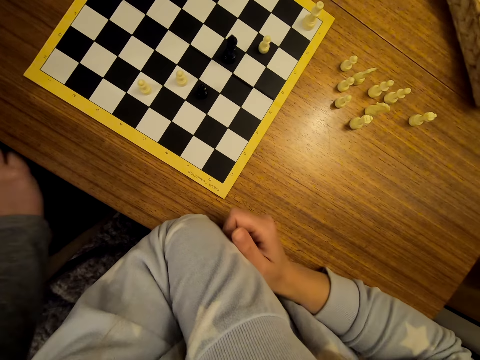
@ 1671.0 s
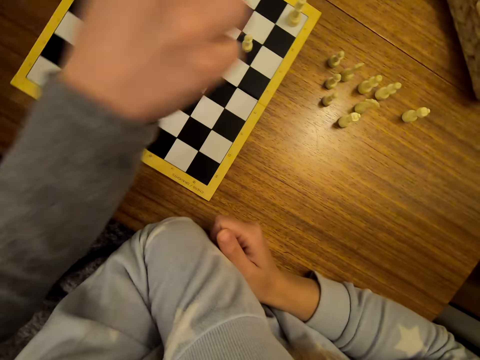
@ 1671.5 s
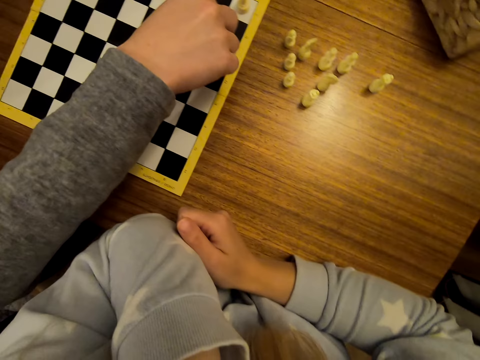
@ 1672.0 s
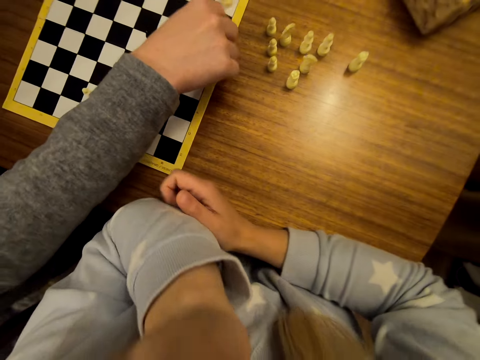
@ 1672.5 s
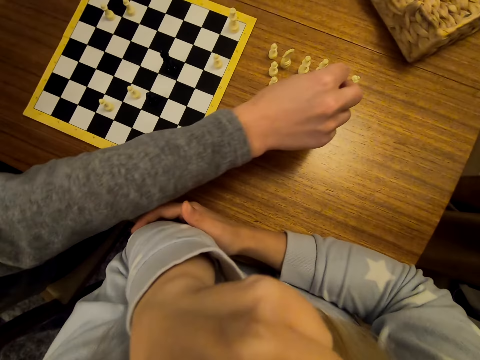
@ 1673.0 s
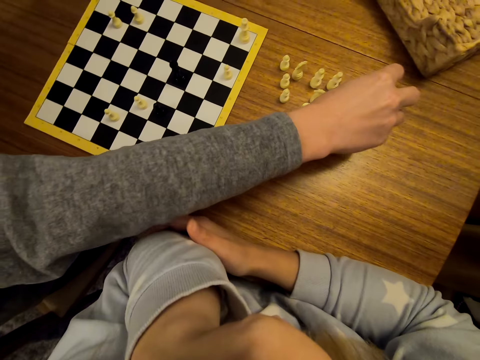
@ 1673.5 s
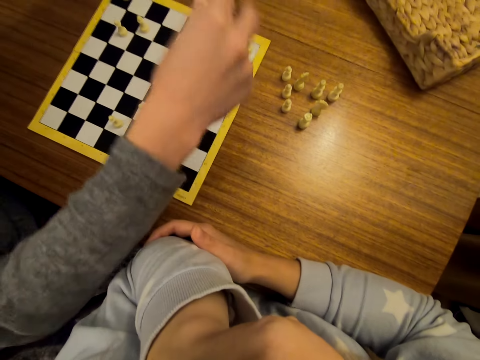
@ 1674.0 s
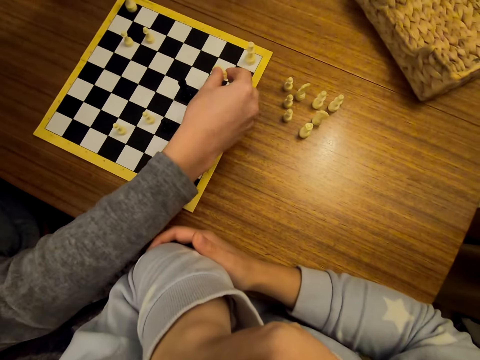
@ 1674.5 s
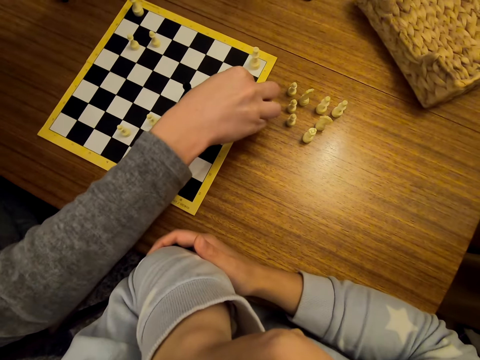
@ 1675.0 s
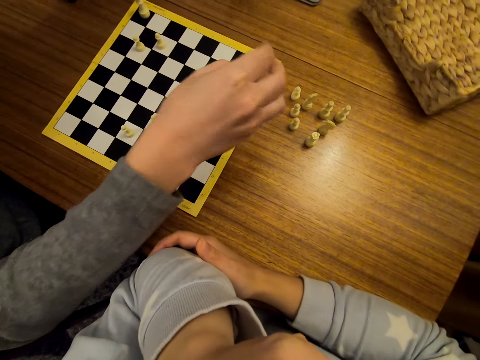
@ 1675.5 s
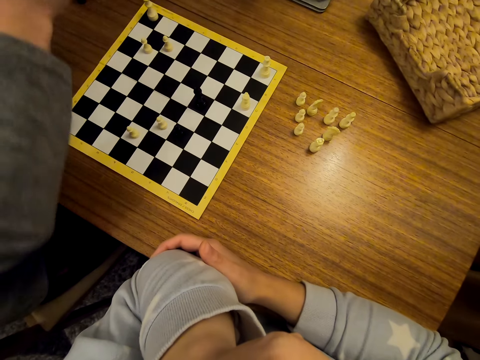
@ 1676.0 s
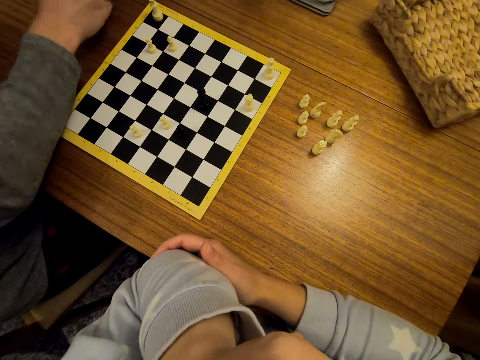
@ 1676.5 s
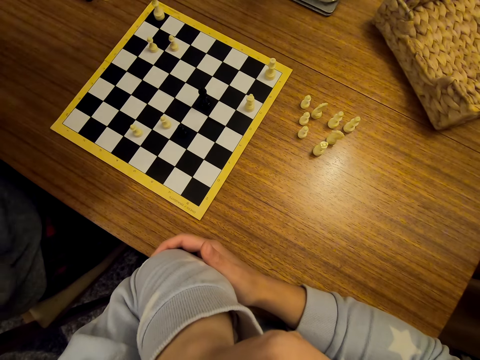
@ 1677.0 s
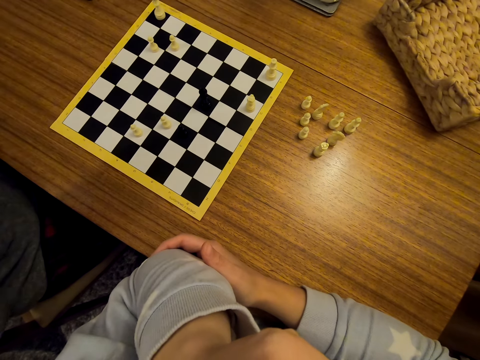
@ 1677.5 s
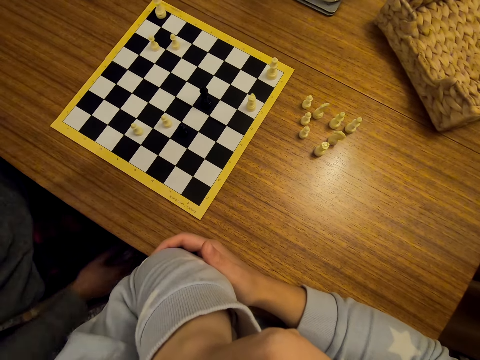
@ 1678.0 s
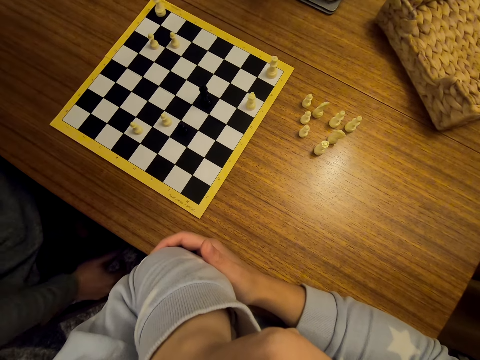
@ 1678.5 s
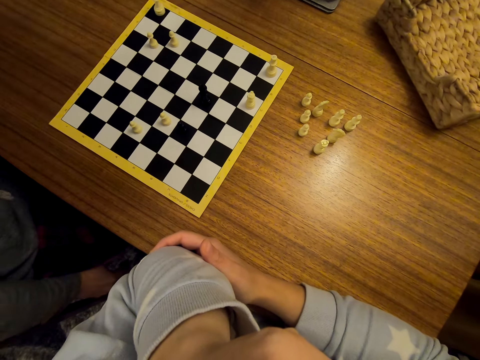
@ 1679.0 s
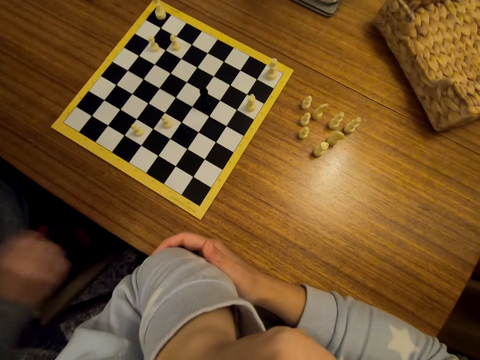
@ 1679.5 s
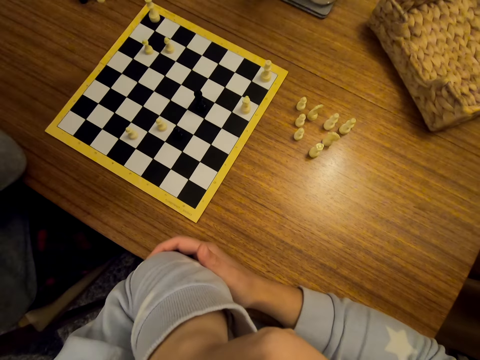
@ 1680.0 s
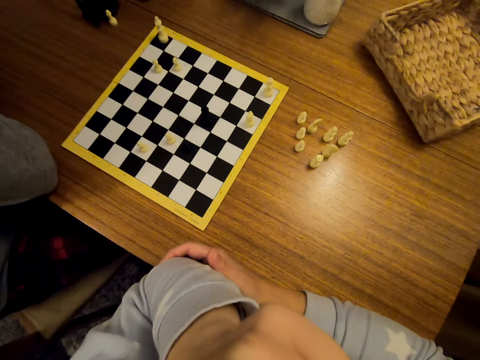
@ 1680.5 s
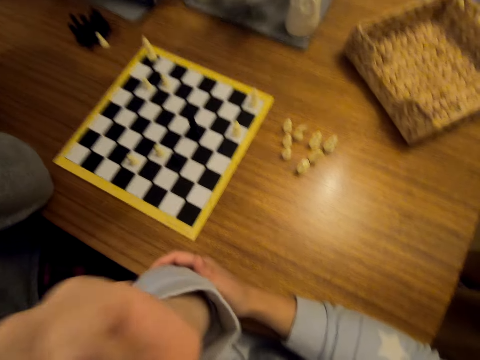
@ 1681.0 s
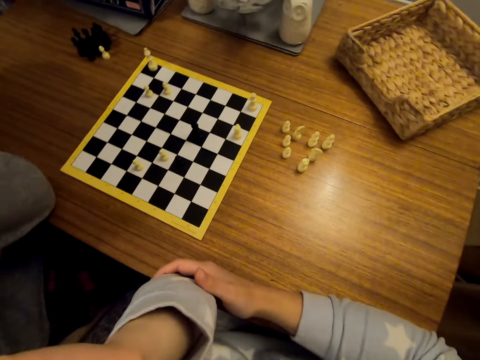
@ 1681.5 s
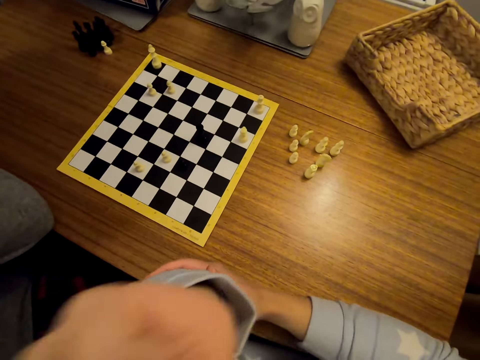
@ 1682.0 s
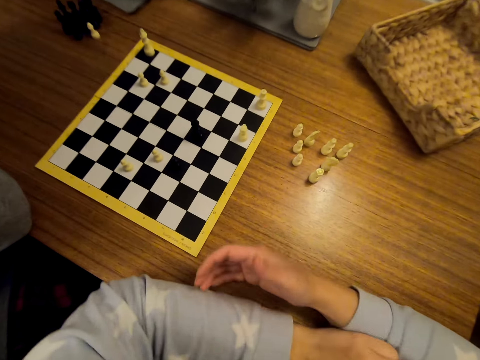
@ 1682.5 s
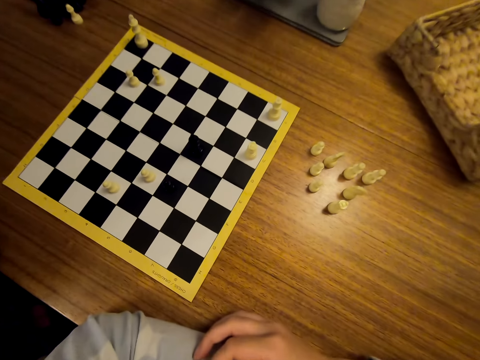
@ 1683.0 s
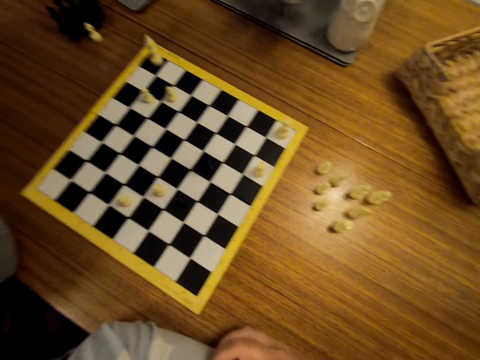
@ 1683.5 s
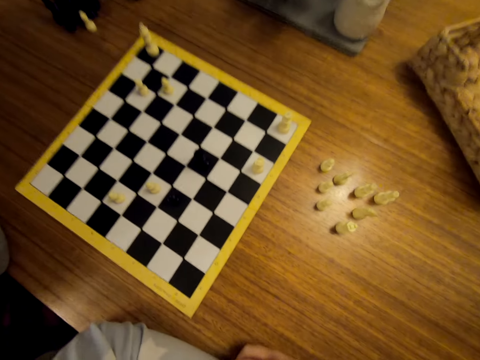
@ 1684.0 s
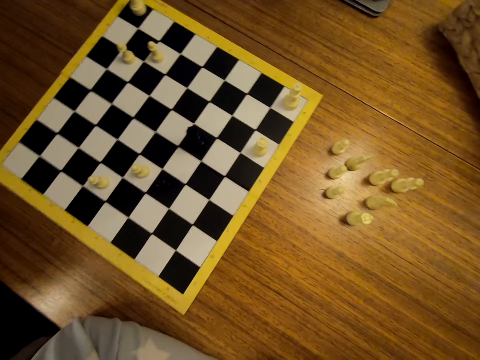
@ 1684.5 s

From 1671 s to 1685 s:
The camera wearer moves pawns on the chess board. They stare at the chess. A man shifts a chess piece on the chessboard. The man changes a chess piece on the board with a piece from the table. The man drops the piece on the table. The man stares at the chess. The camera wearer stares at the chess.

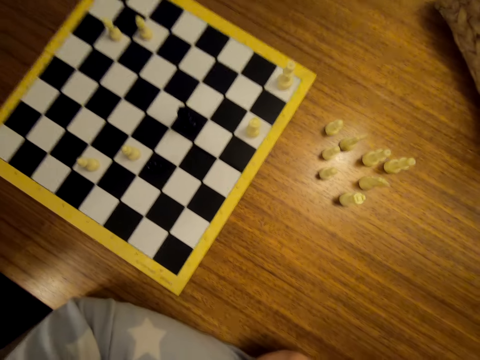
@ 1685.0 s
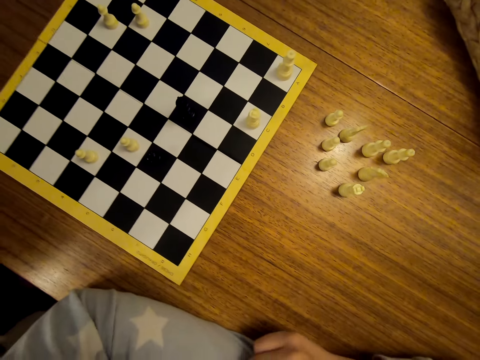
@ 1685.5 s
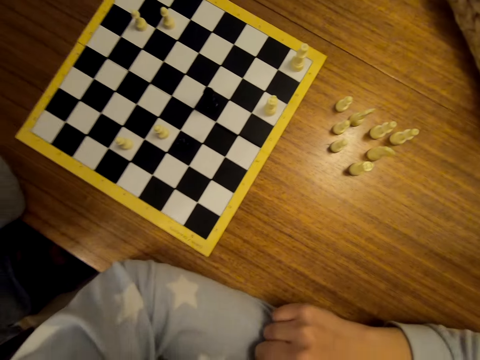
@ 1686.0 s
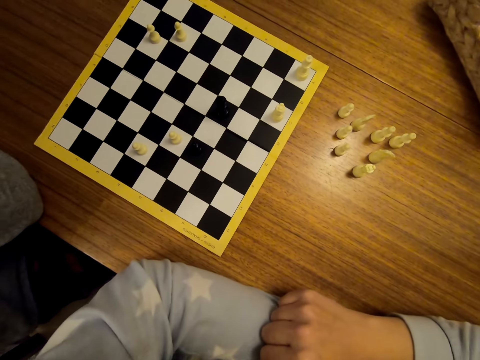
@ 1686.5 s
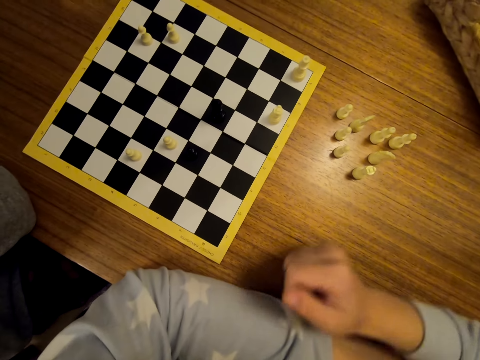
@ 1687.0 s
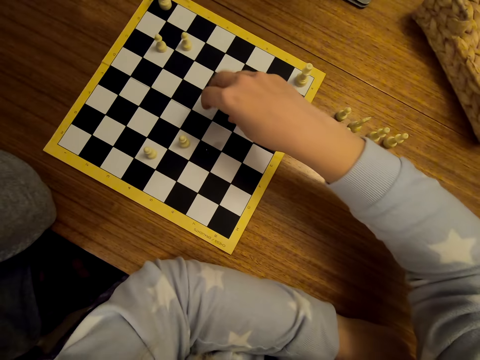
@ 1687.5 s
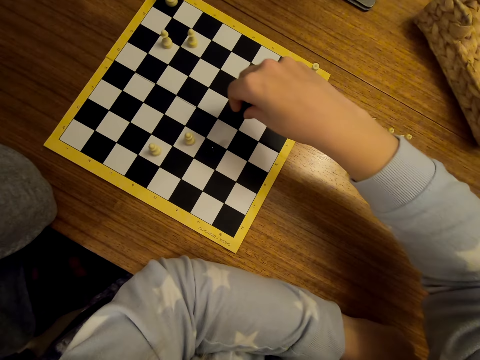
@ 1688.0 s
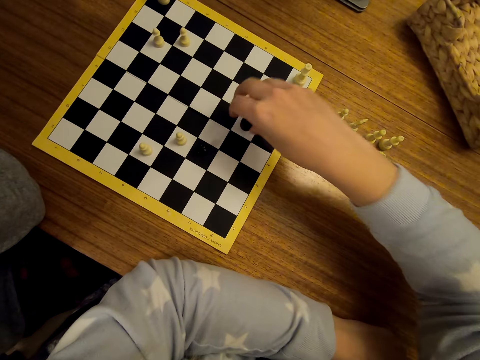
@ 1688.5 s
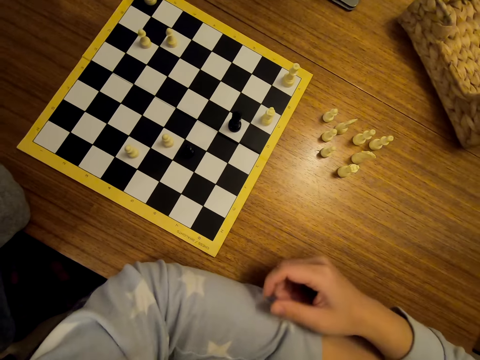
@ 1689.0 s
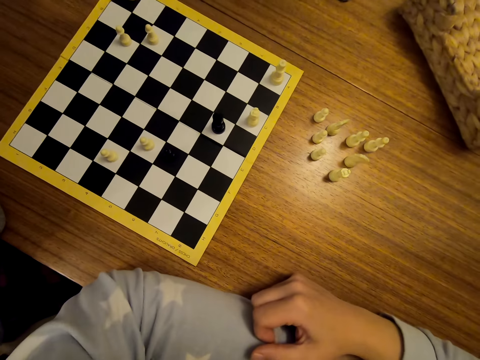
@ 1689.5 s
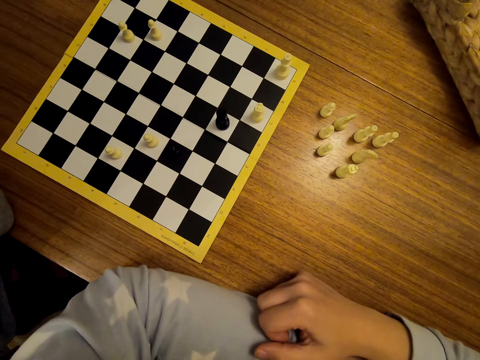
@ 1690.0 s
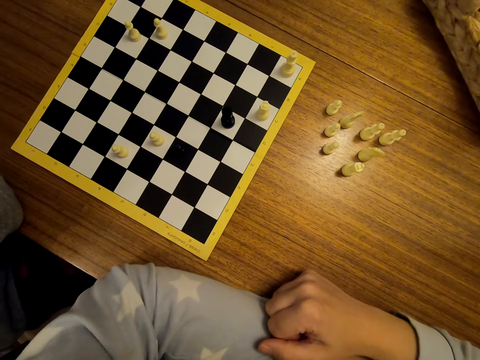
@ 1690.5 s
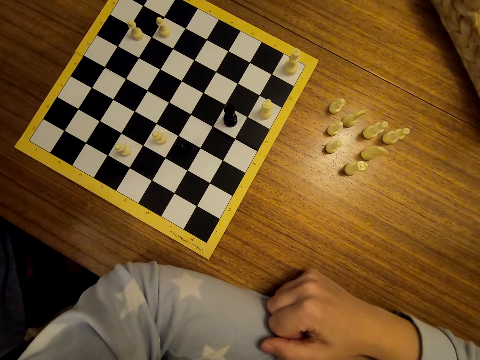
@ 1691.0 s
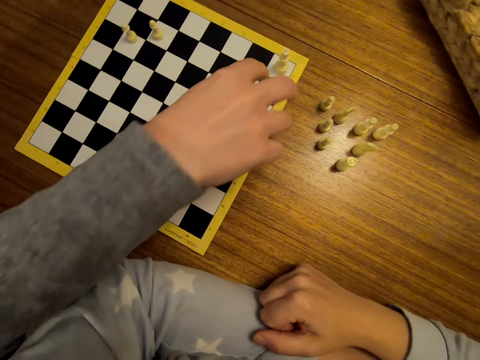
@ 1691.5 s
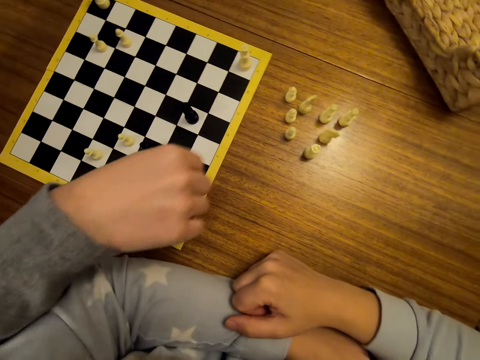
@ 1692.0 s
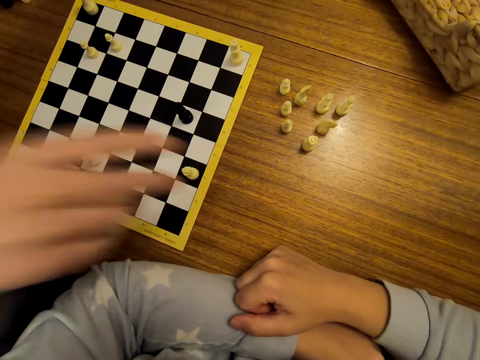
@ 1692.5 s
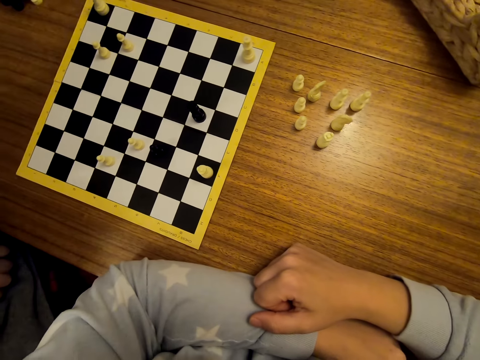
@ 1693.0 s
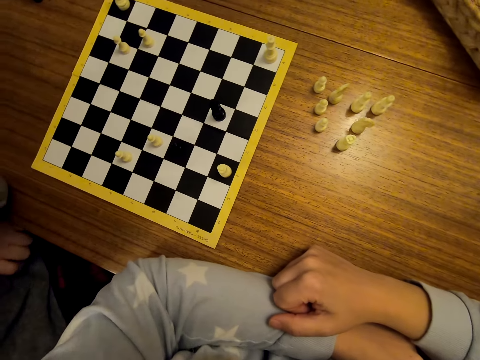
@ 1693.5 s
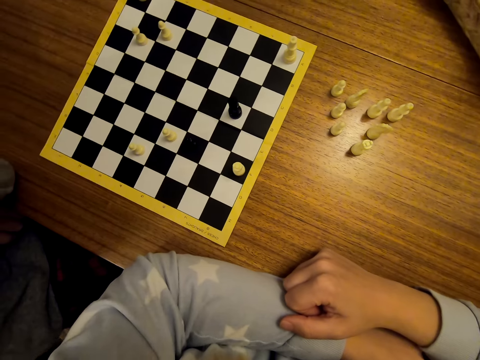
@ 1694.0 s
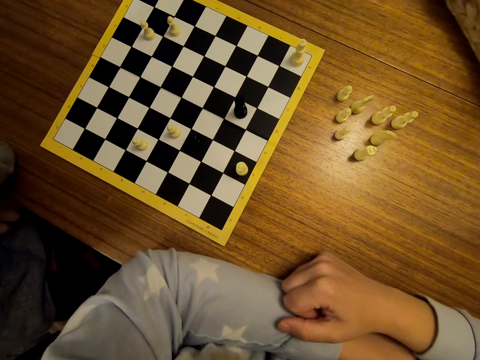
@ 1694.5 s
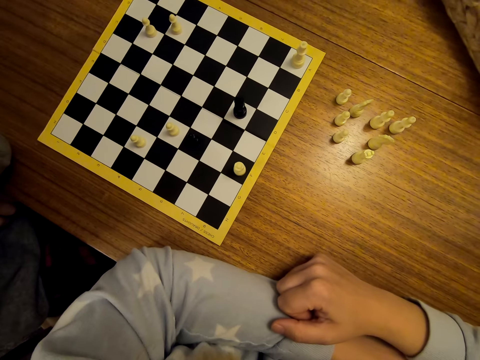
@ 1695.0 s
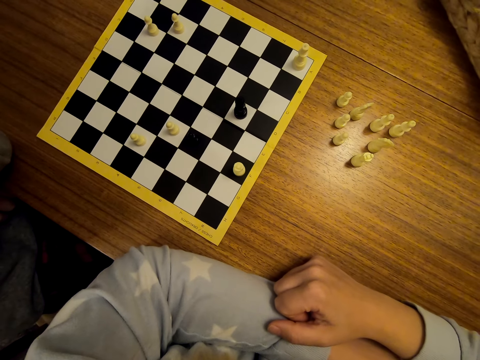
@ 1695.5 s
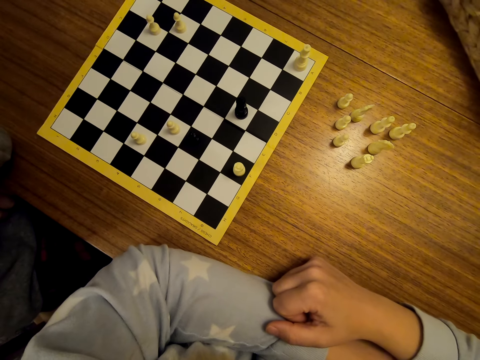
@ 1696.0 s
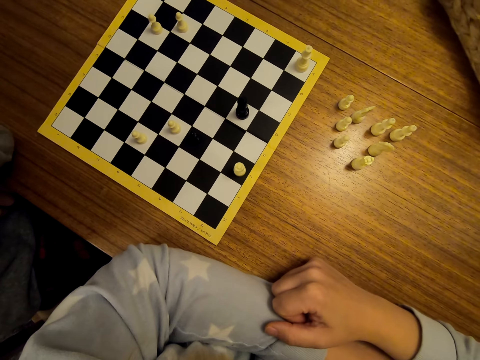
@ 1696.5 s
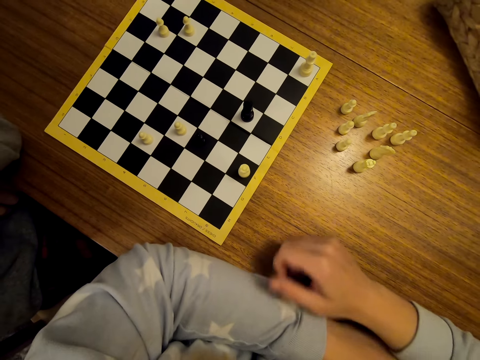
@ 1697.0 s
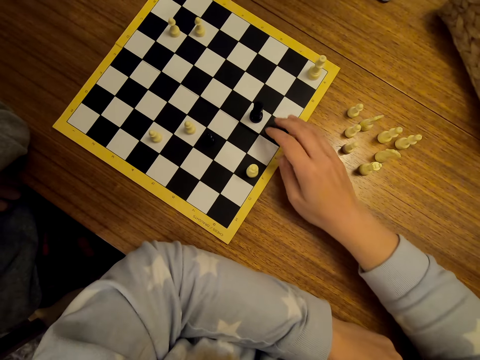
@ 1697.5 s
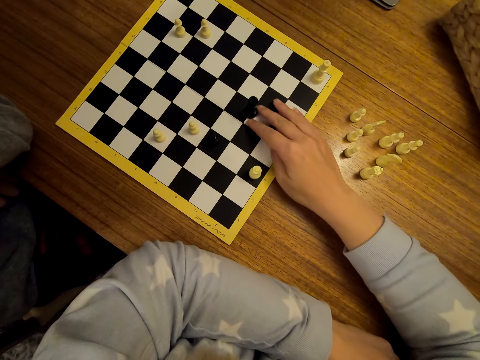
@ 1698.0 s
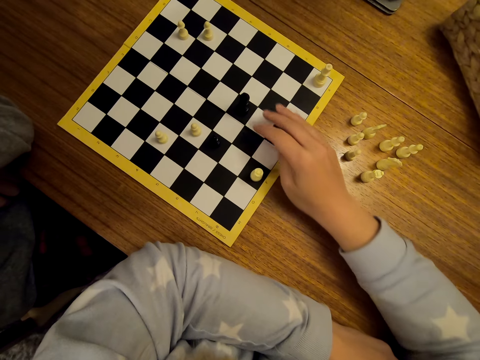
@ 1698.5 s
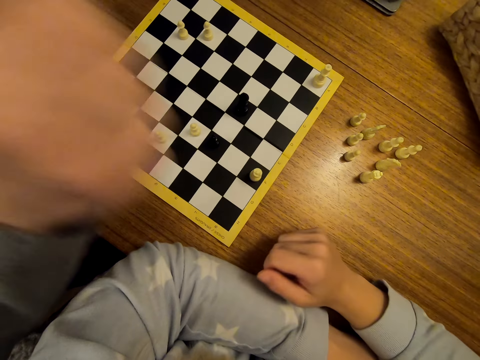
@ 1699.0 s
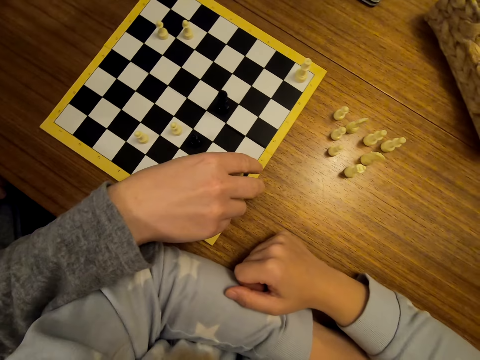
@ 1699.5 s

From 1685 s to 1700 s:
The camera wearer moves pawns on the chess board. They stare at the chess. A man shifts a chess piece on the chessboard. The man stares at the chess. The camera wearer shifts a chess piece on the chessboard. The man shifts a piece on the chessboard.
